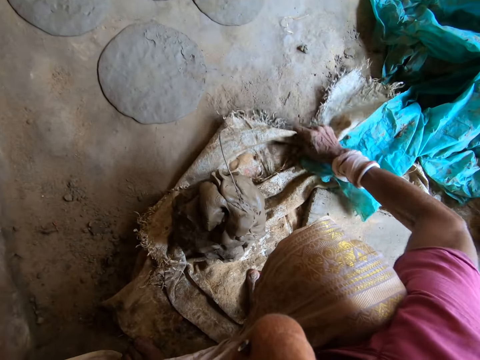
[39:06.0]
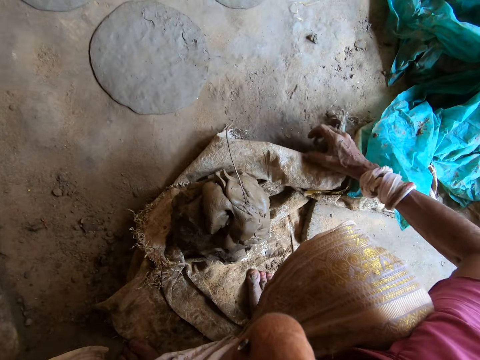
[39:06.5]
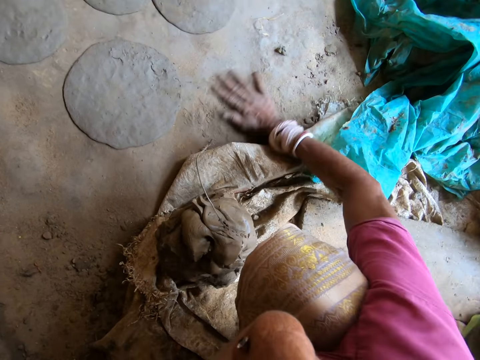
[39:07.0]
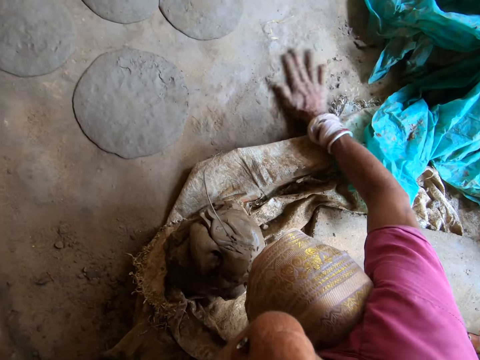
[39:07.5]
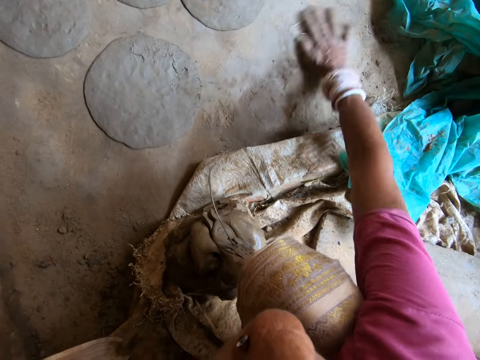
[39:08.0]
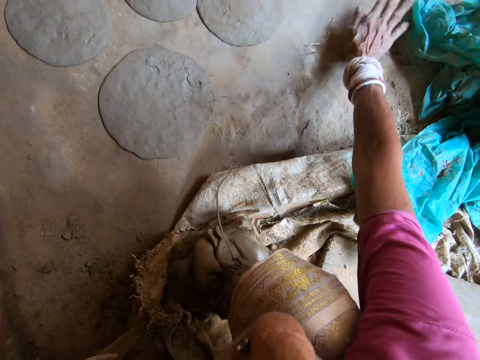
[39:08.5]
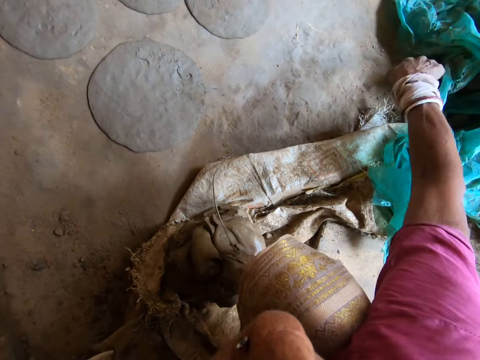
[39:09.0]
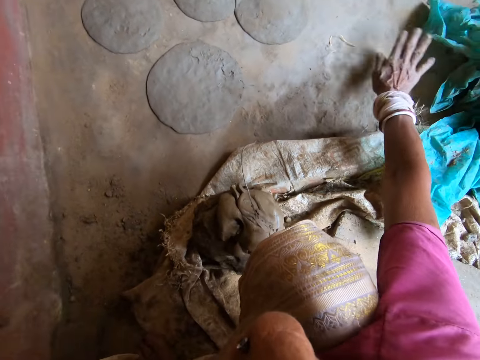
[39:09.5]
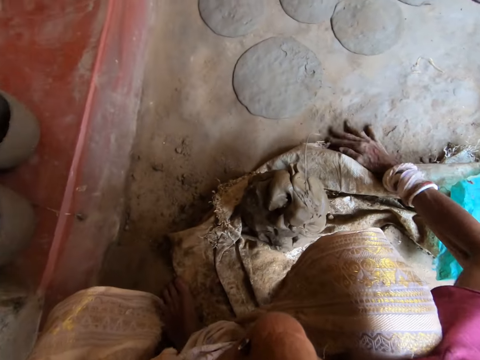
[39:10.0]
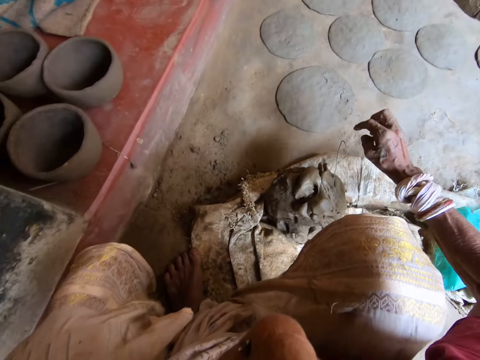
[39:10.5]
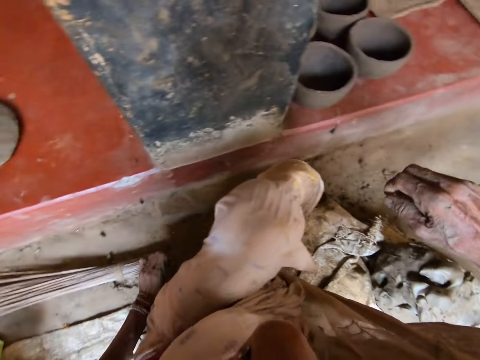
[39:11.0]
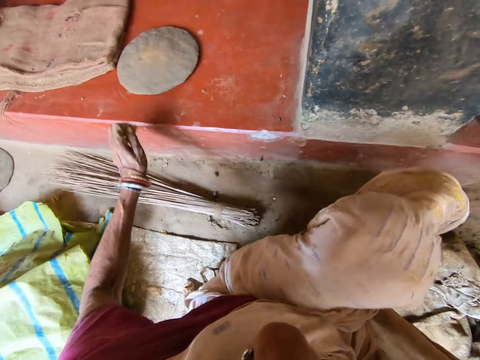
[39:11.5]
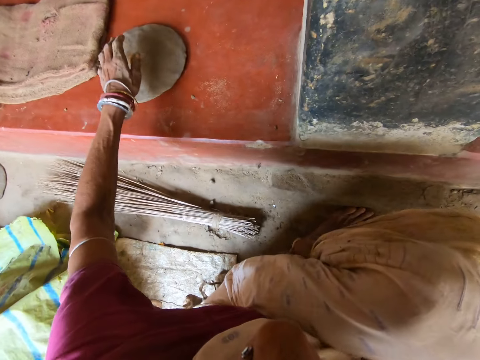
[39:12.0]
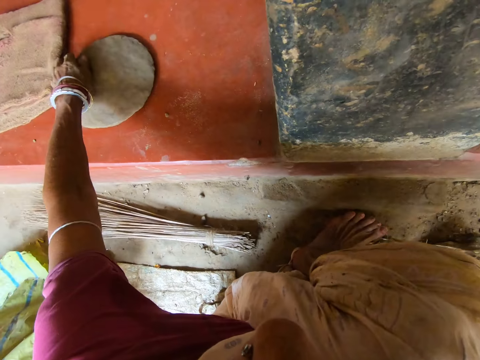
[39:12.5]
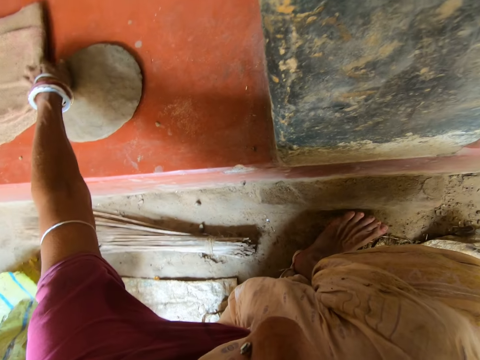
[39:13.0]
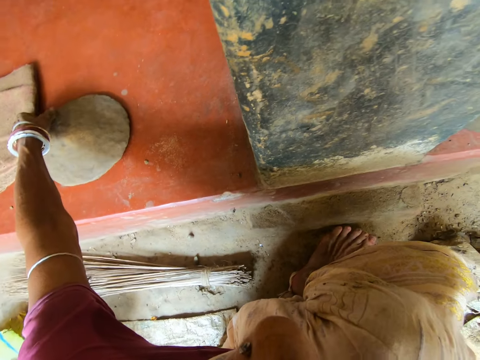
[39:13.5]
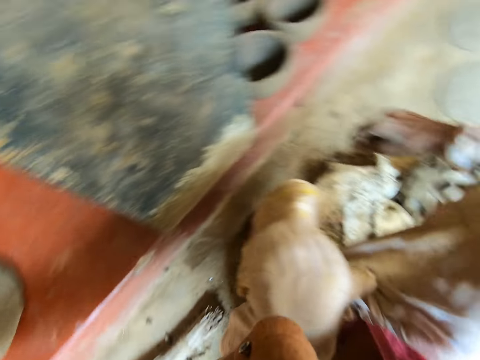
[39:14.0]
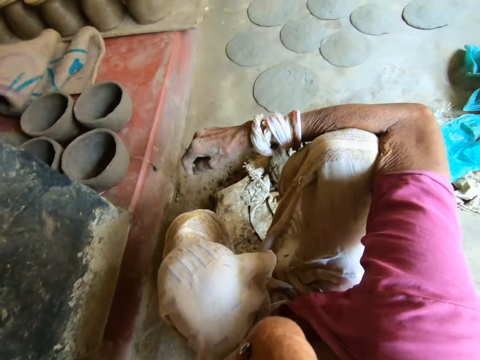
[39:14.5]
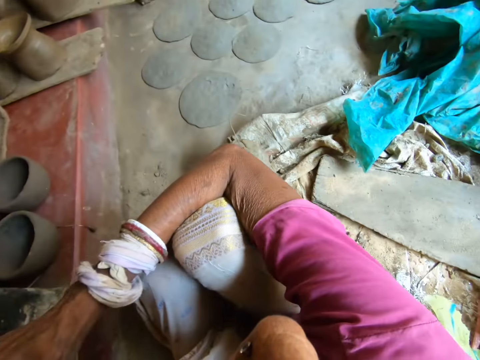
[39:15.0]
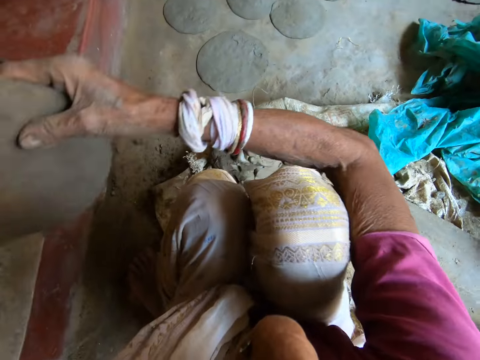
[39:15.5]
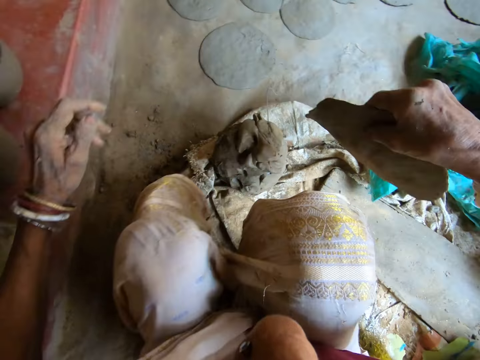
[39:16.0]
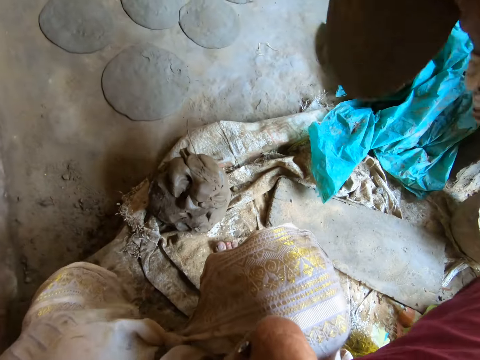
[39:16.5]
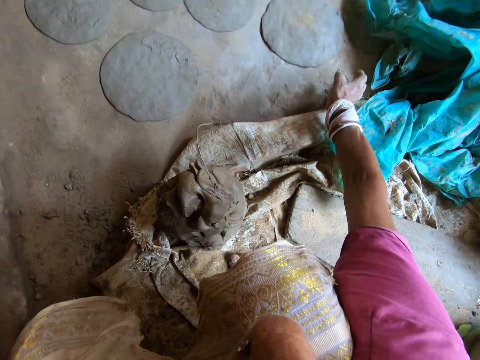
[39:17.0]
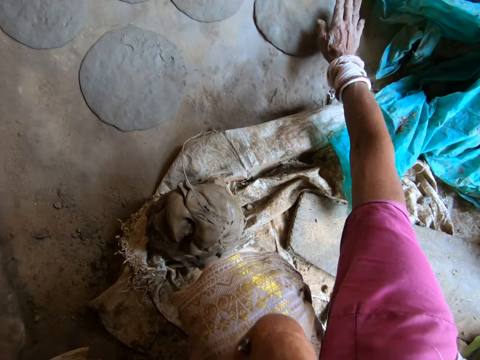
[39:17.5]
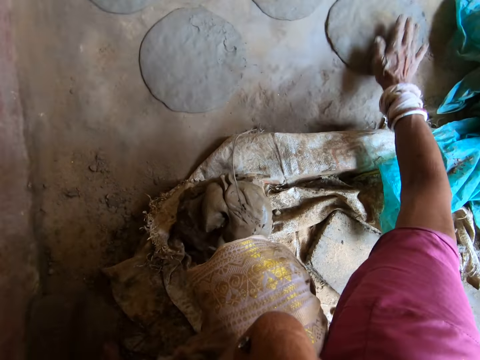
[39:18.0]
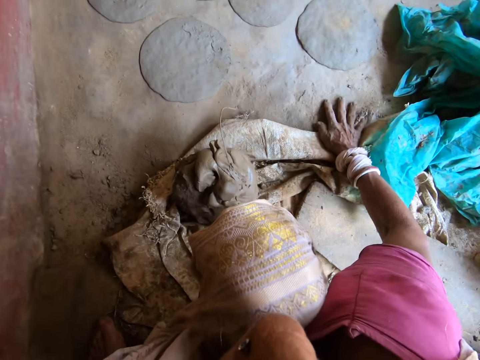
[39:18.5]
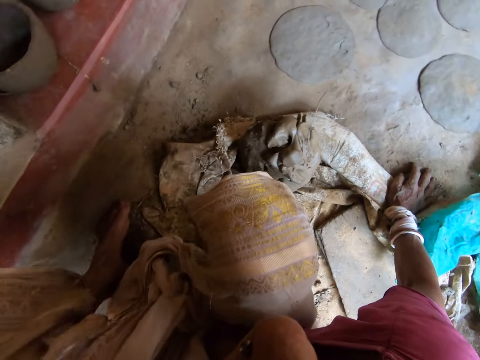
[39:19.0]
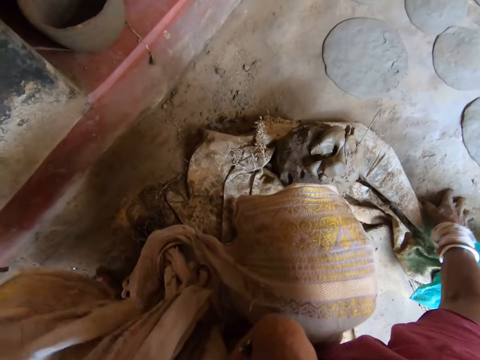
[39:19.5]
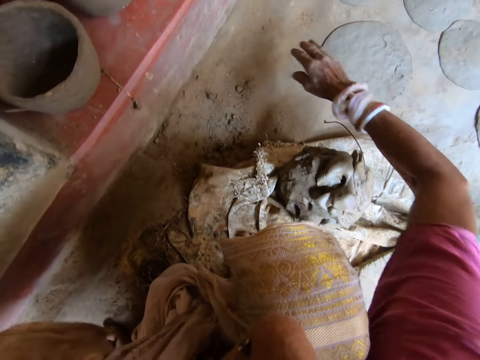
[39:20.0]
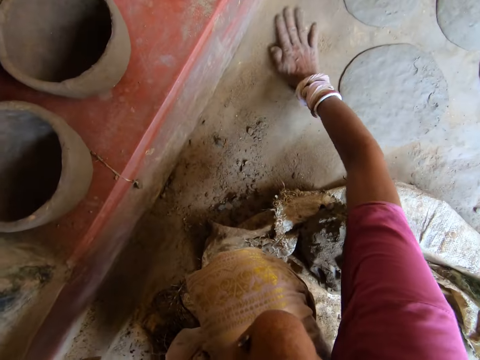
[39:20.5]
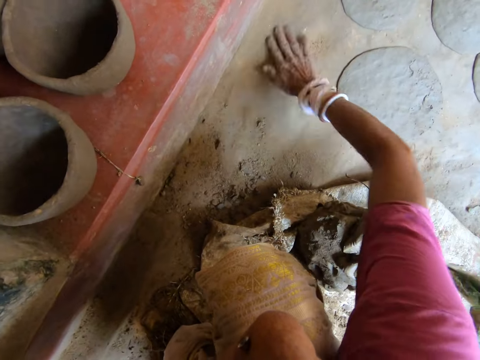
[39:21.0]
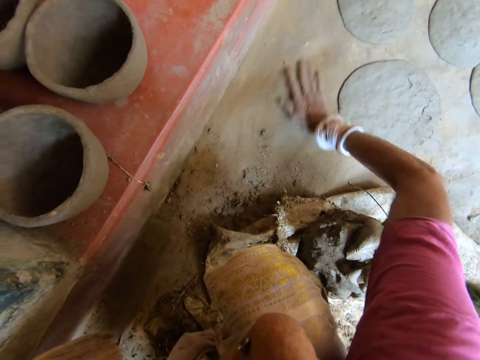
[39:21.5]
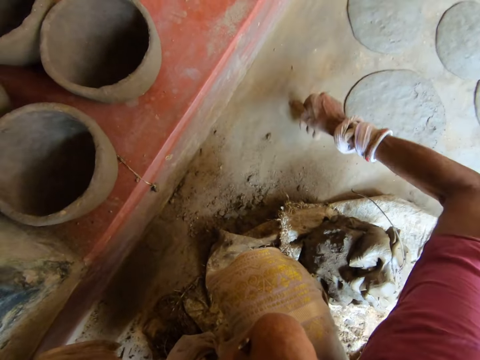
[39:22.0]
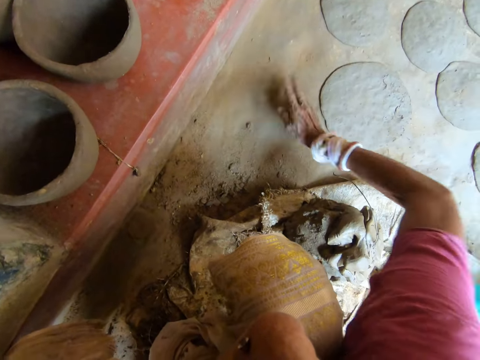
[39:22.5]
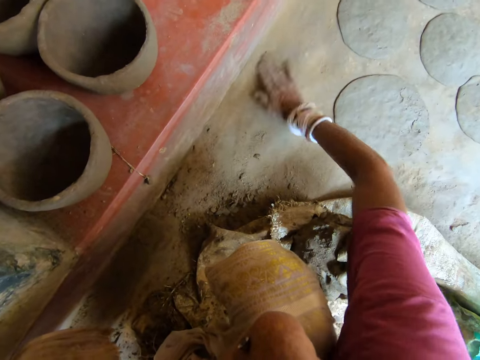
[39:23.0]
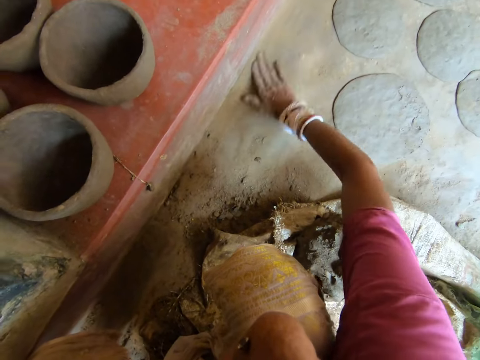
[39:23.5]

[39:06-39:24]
The camera wearer folds the sack bag on the ground with her right hand. She wipes the ground with her right hand. She picks a piece of moulded clay from the concrete deck with her left hand. She passes the piece of moulded clay to her right hand. She drops the piece of moulded clay in her right hand on the ground. She slightly taps the clay and smoothens the piece of moulded clay on the ground with her right hand. She wipes the ground with her right hand.

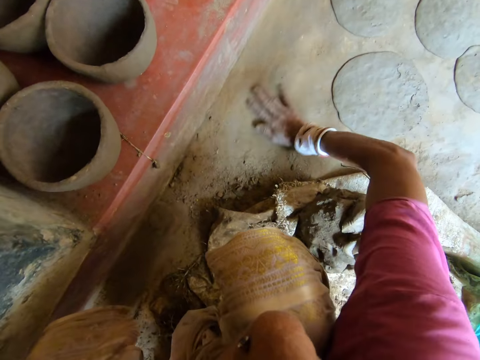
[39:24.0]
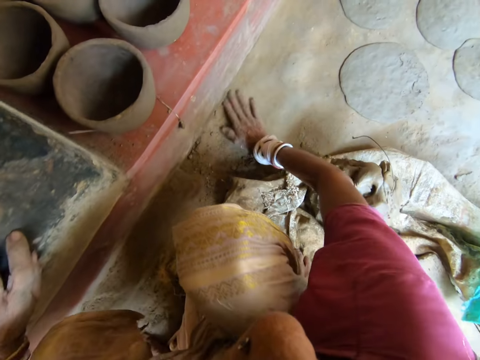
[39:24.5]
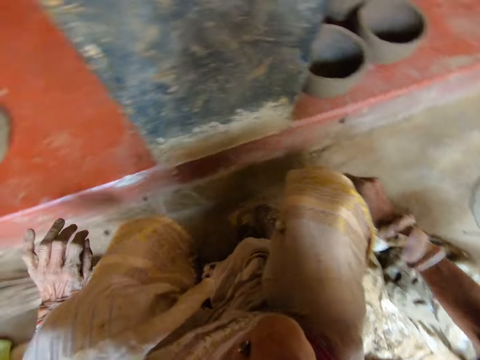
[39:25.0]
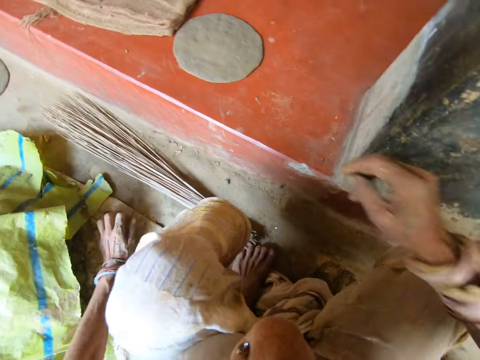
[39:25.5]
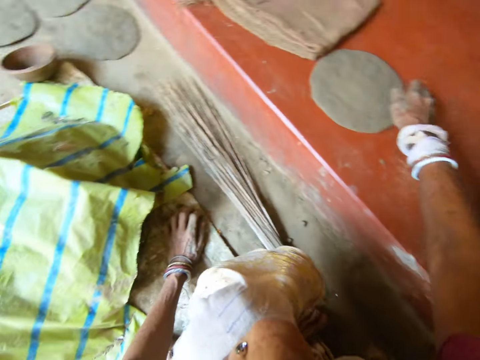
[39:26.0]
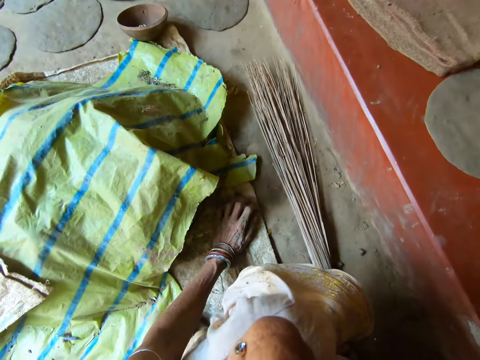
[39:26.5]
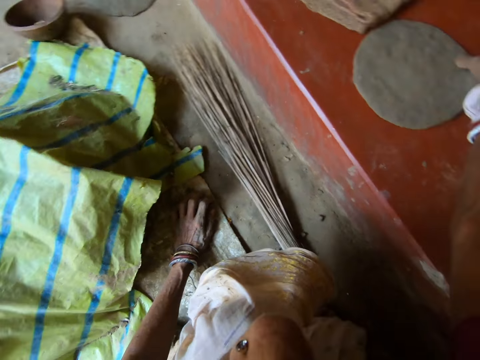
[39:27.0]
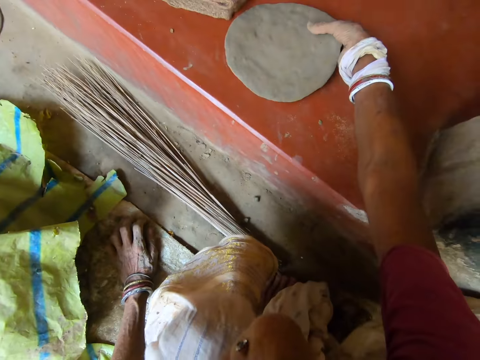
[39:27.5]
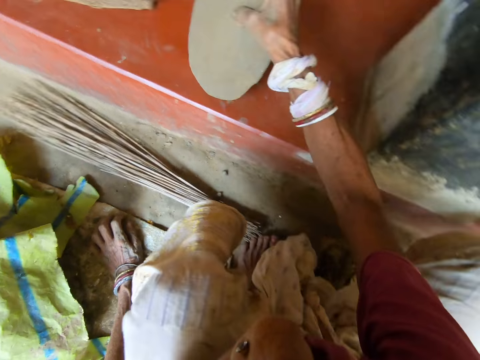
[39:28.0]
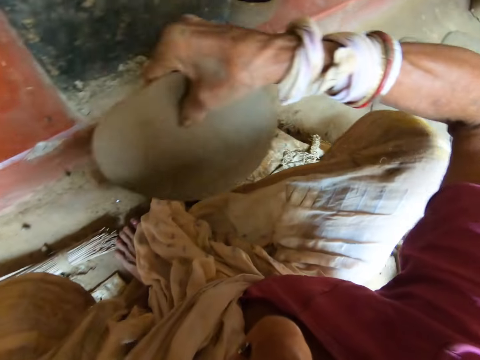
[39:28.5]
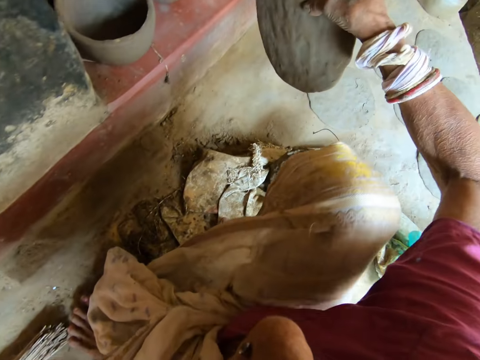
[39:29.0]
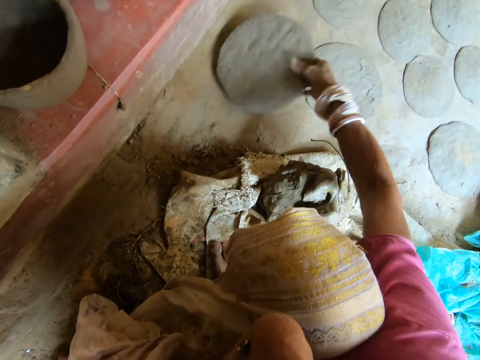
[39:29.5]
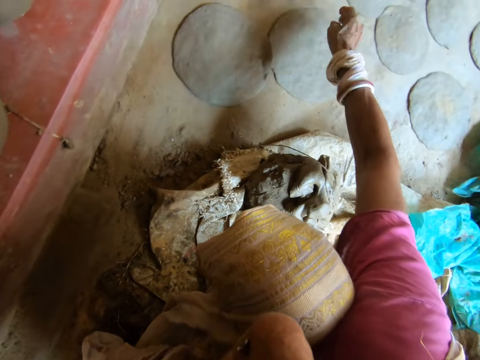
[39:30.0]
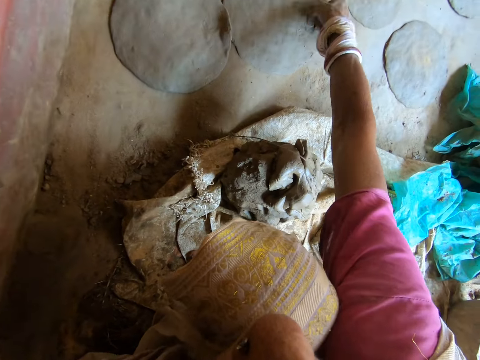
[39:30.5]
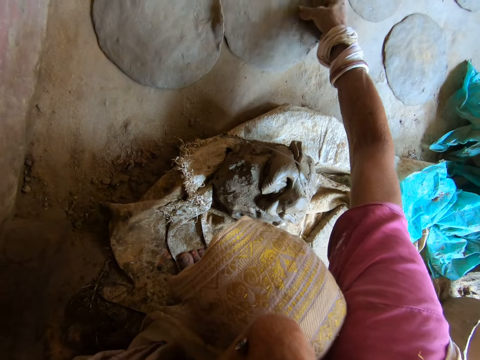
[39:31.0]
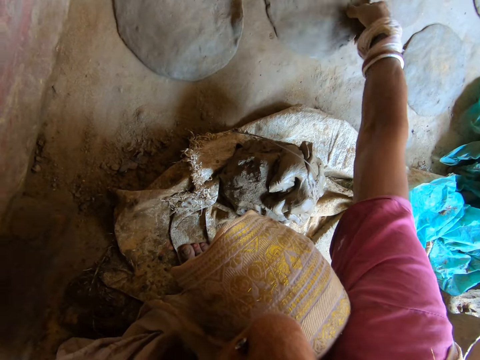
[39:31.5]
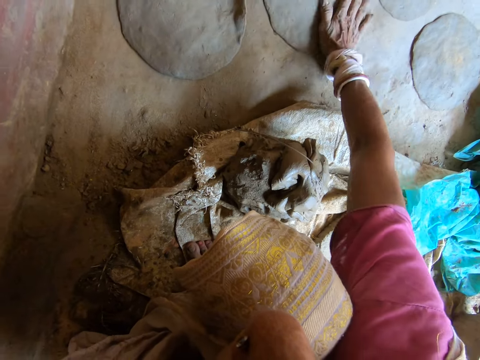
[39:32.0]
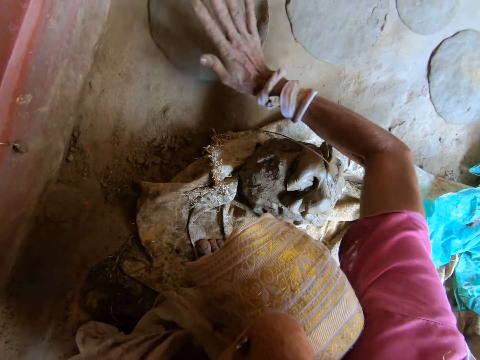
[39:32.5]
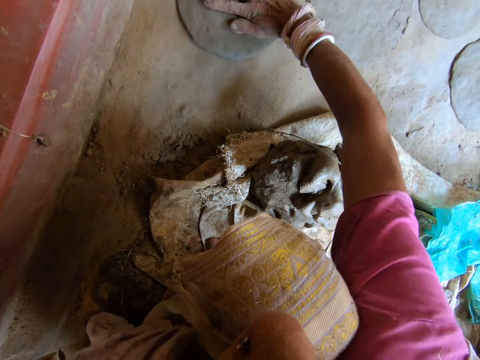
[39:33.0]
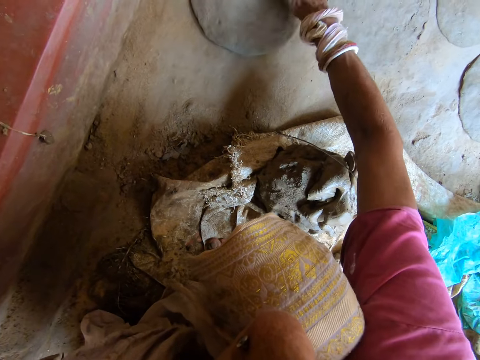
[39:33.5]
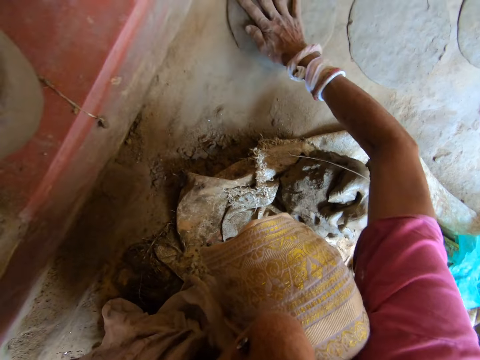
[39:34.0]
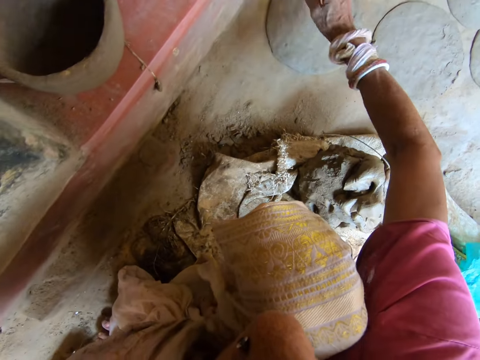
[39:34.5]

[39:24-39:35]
The camera wearer picks a piece of moulded clay from the concrete deck with her right hand. She drops the piece of moulded clay in her right hand on the ground. She moves the piece of moulded clay on the ground with her right hand. She hits the piece of moulded clay on the ground with her right hand. She hits it again.
